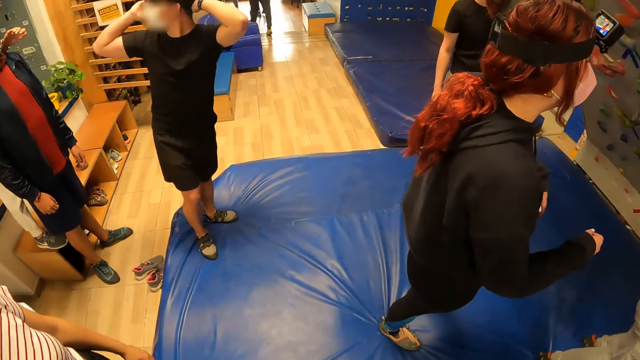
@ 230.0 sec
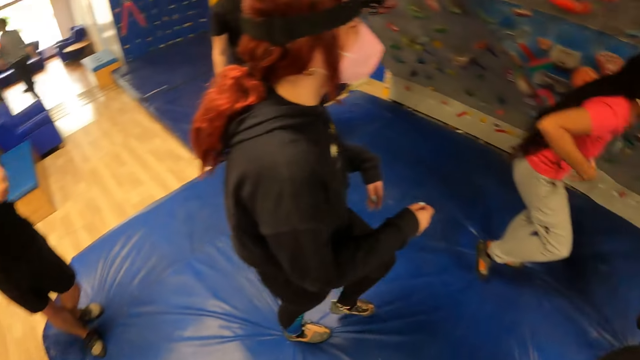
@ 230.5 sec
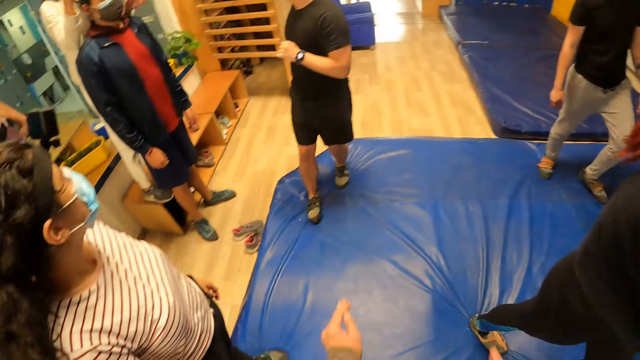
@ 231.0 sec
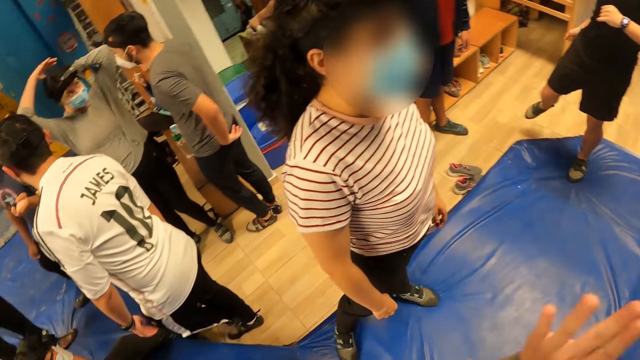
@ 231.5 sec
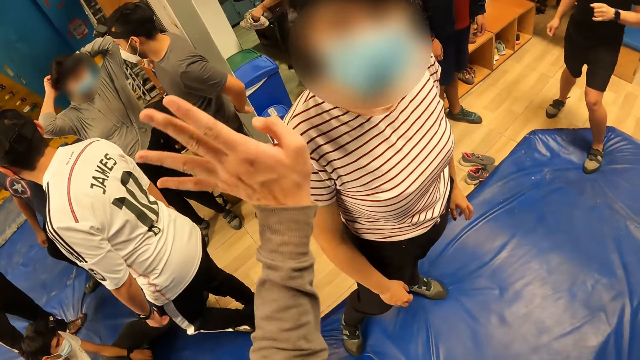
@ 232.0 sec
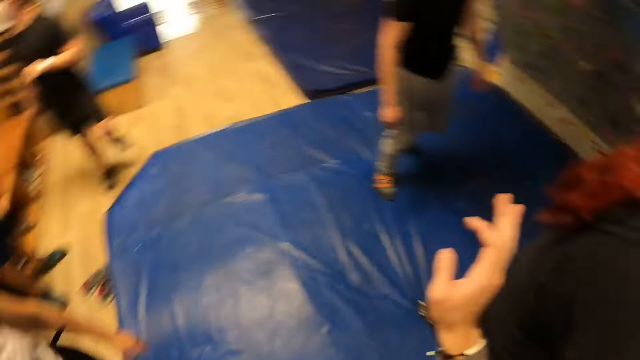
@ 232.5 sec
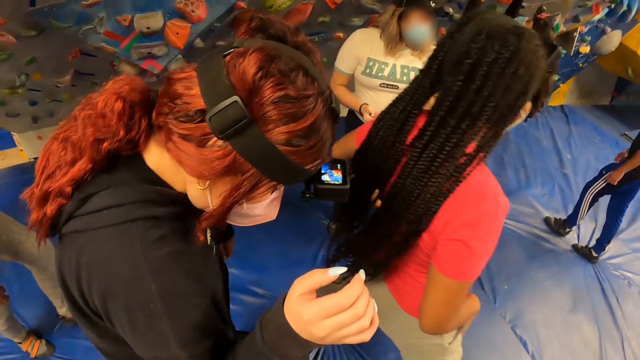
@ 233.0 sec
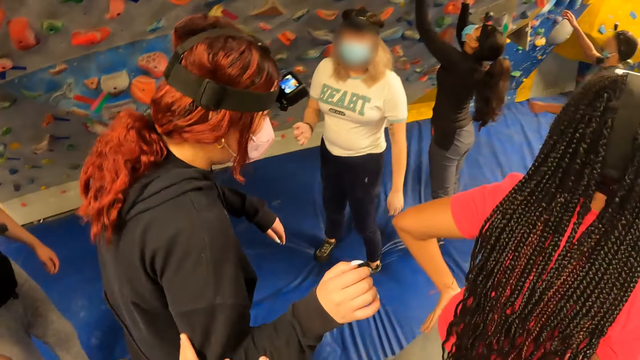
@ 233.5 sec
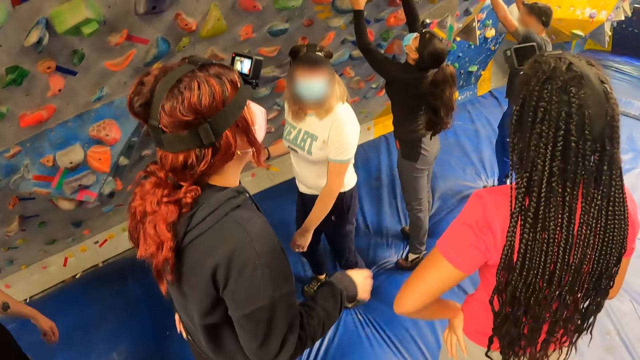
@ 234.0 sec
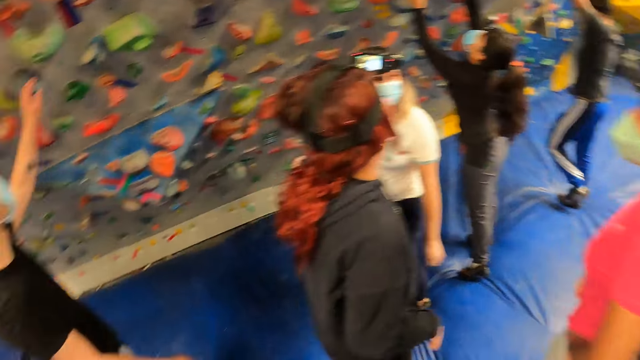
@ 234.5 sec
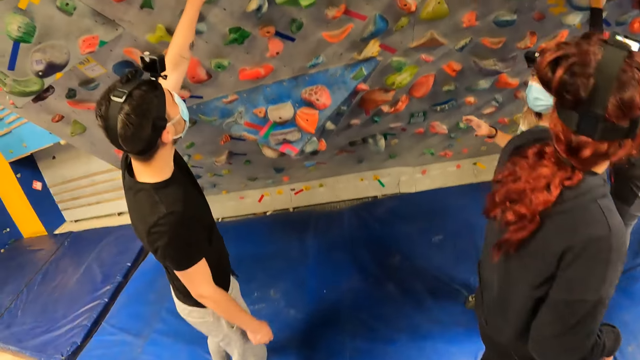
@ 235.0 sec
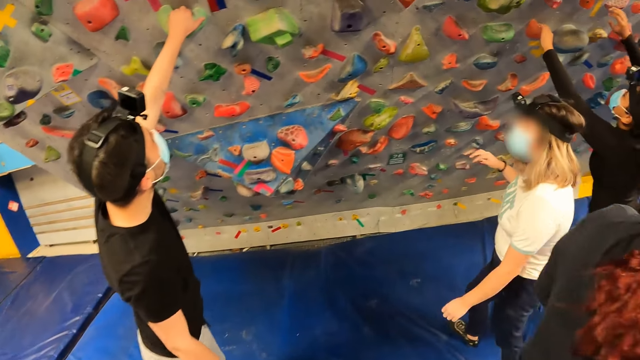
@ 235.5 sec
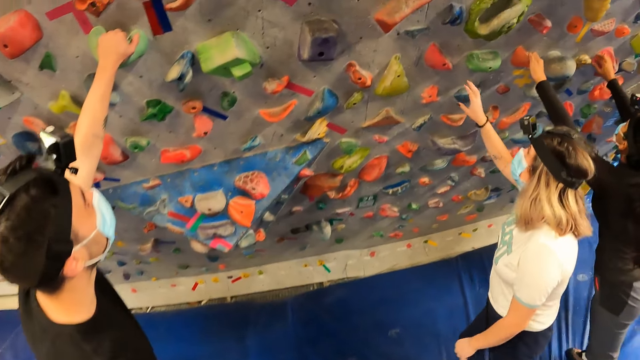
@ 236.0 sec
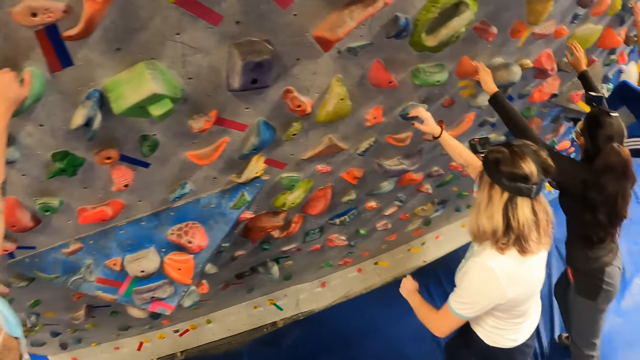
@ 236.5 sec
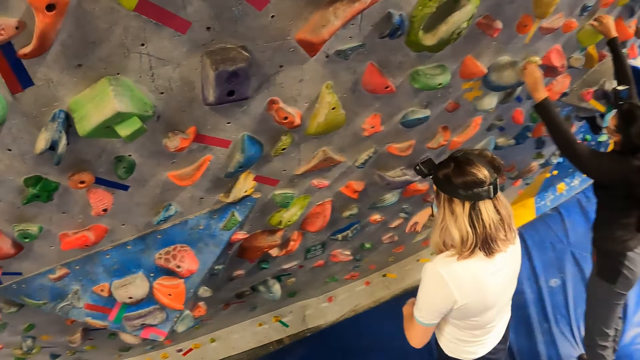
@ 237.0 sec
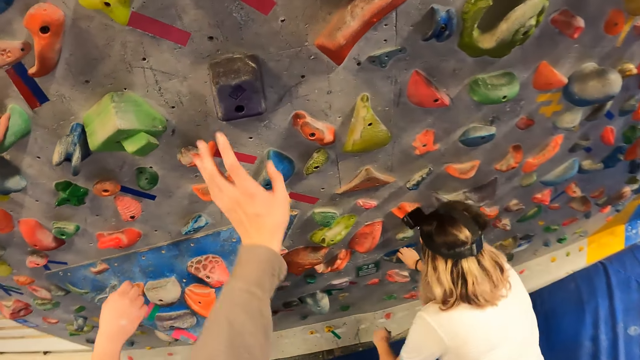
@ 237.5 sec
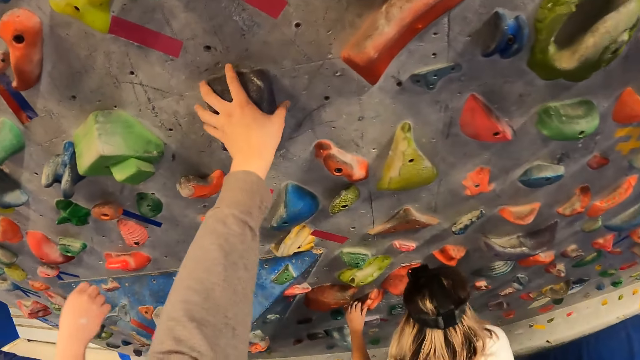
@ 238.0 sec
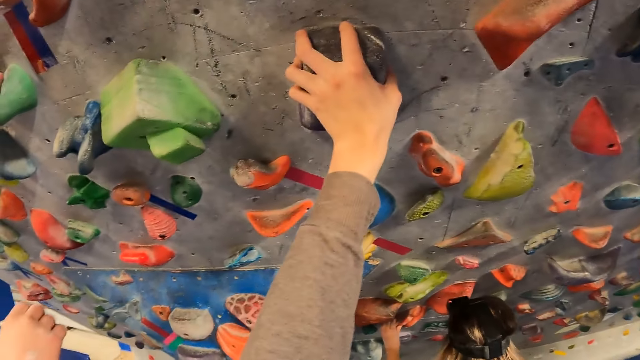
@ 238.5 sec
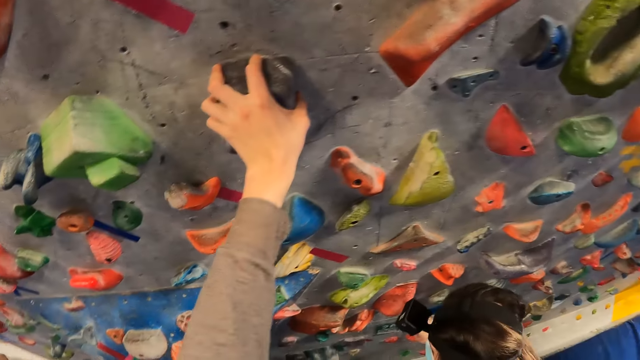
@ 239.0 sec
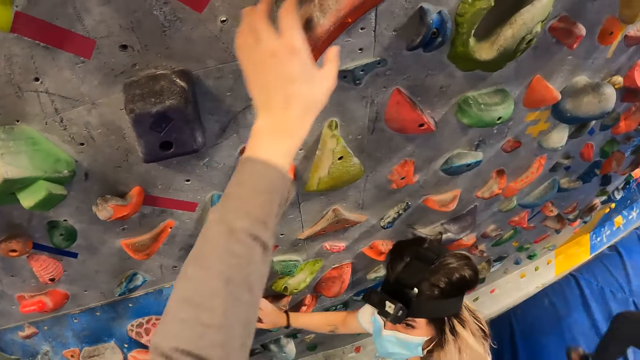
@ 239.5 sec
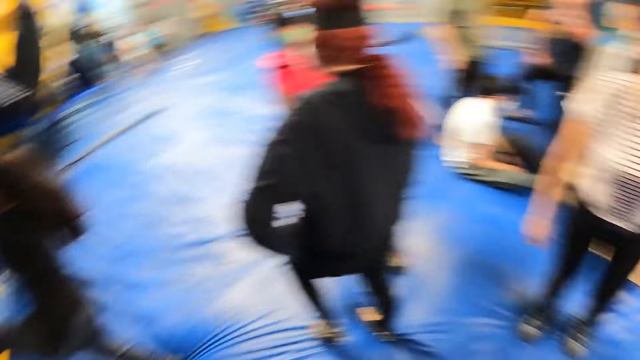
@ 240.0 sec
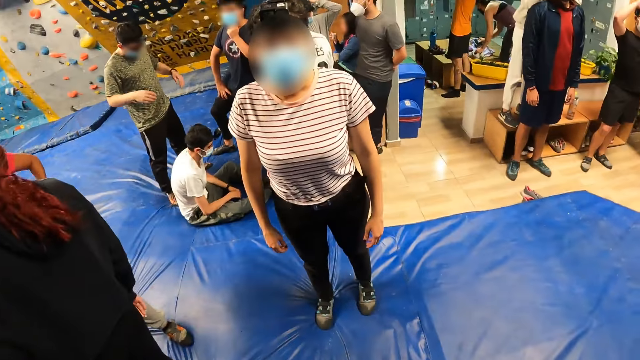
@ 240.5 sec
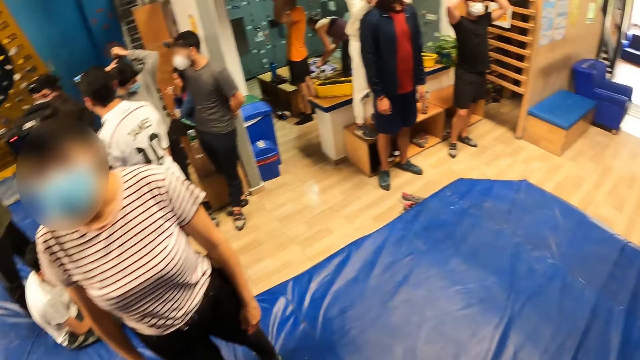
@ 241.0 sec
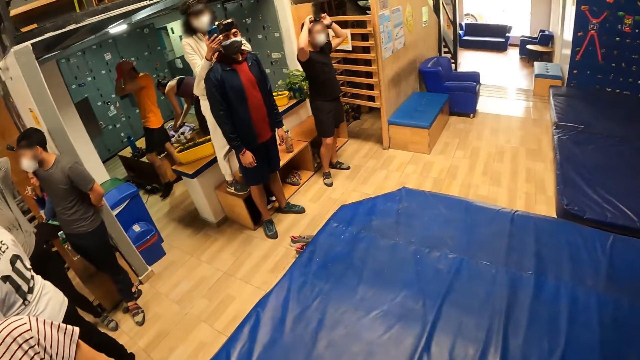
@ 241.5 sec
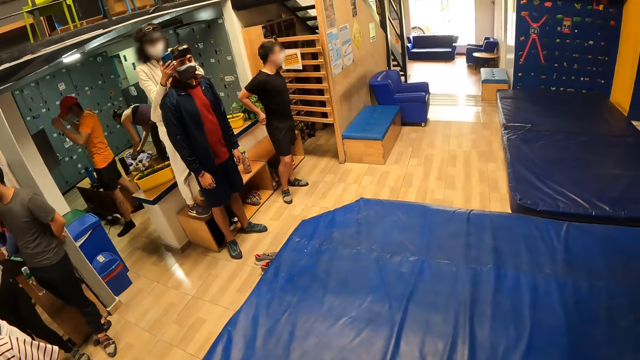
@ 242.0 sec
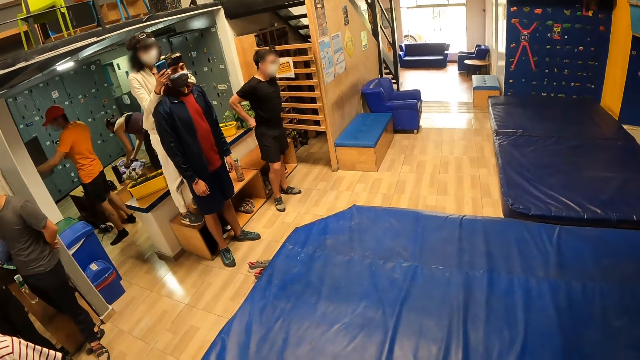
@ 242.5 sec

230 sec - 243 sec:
The camera wearer stretches the hand and moves hands. The lady touches the bouldering wall with her hands. A man climbs the bouldering wall. The camera wearer looks around. Another man touches the bouldering wall with his left hand. The camera wearer touches the bouldering wall with his left hand. He holds the climbing holder. He looks around.

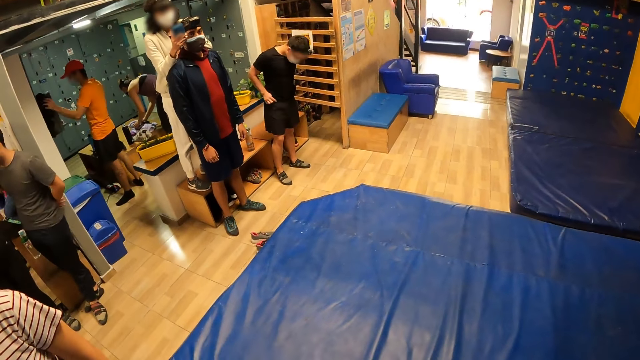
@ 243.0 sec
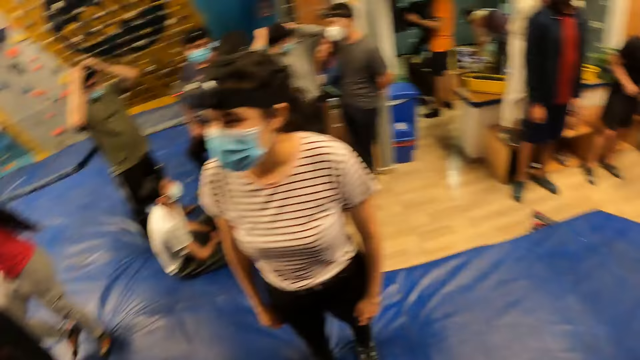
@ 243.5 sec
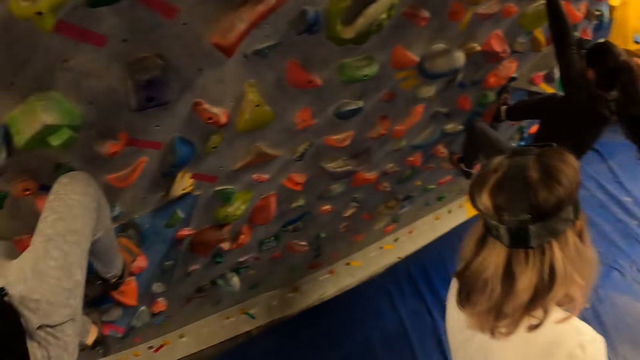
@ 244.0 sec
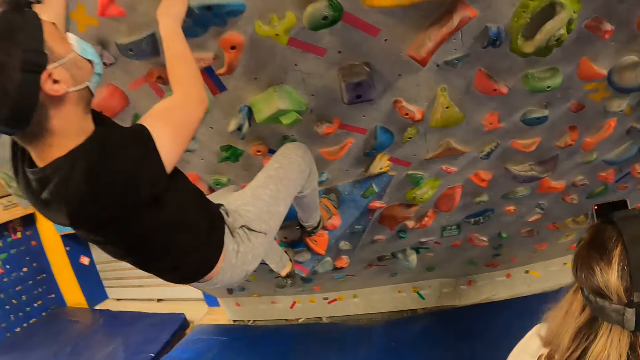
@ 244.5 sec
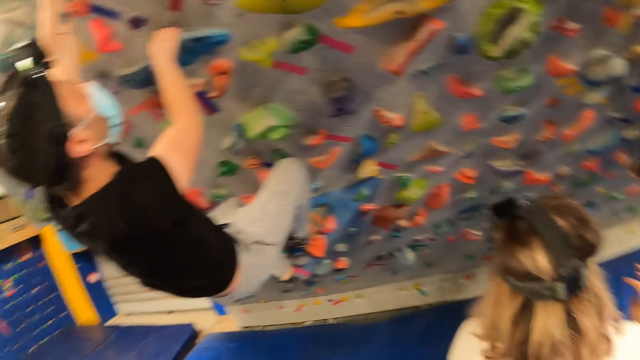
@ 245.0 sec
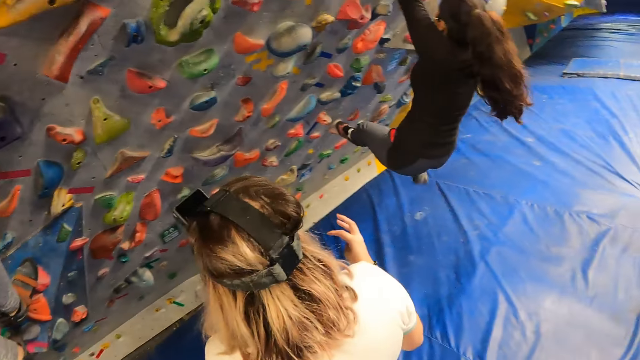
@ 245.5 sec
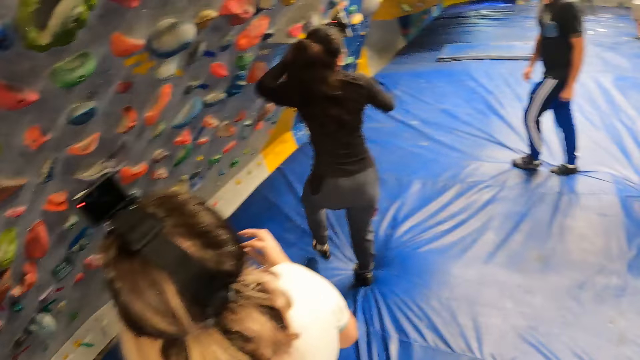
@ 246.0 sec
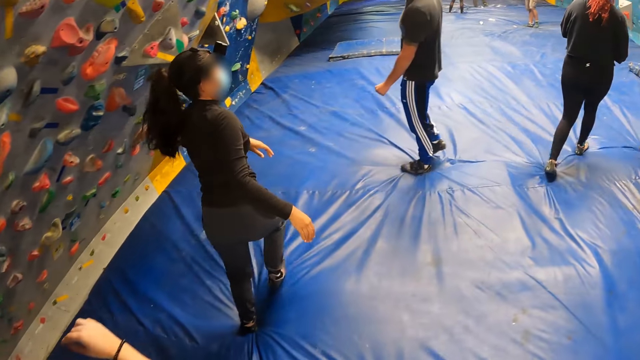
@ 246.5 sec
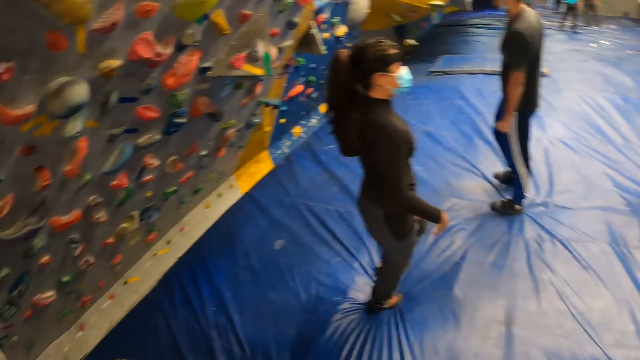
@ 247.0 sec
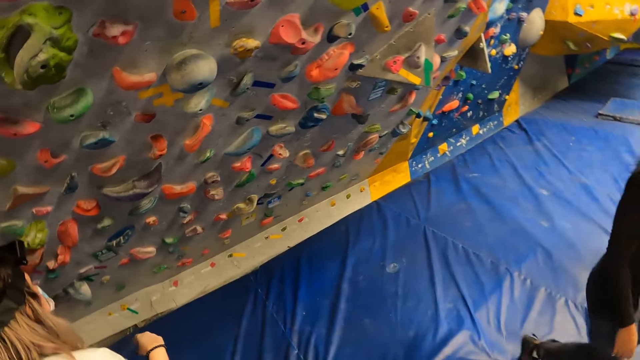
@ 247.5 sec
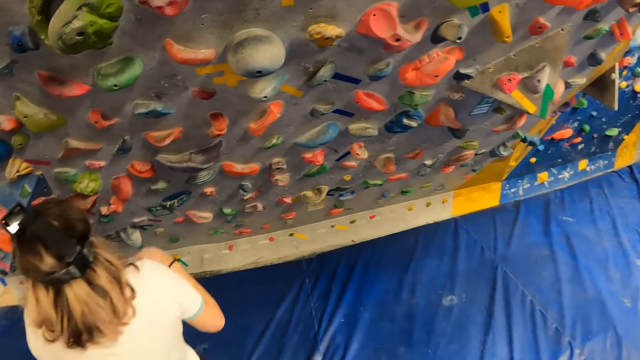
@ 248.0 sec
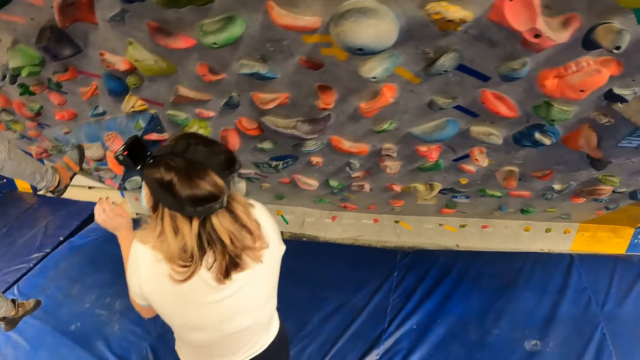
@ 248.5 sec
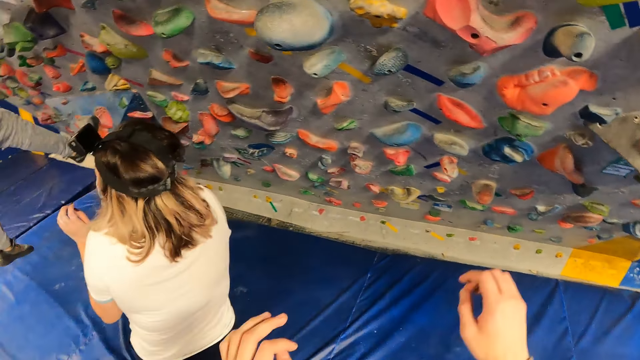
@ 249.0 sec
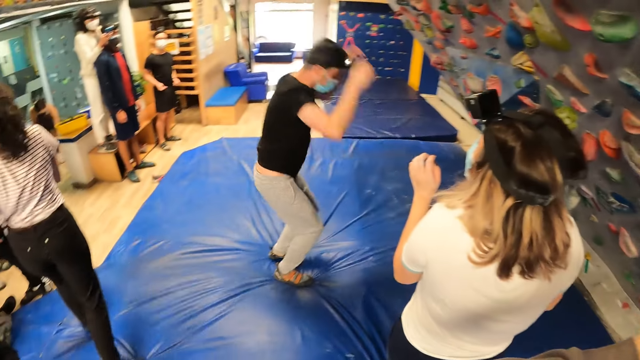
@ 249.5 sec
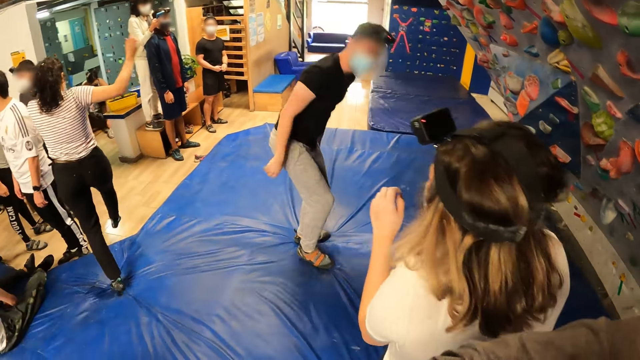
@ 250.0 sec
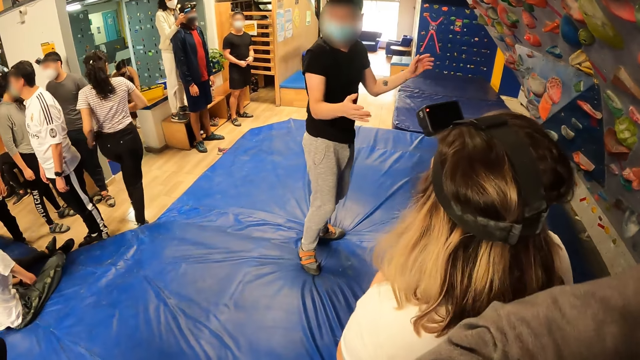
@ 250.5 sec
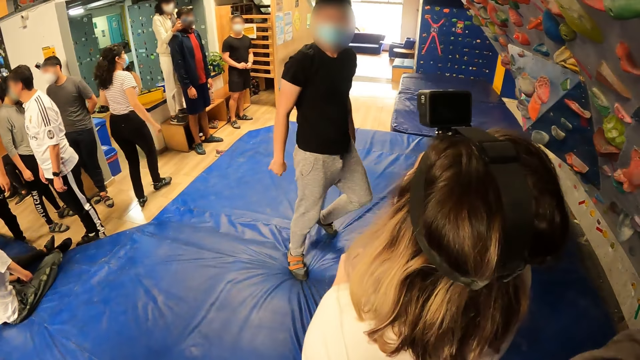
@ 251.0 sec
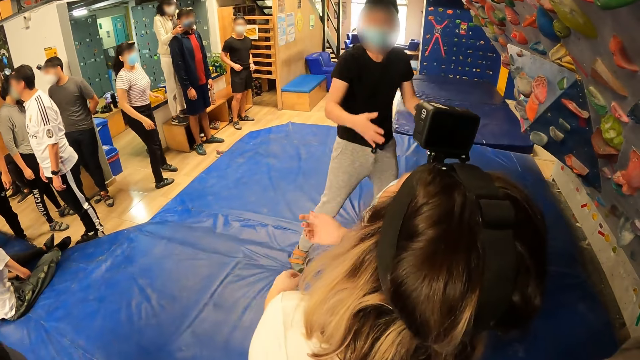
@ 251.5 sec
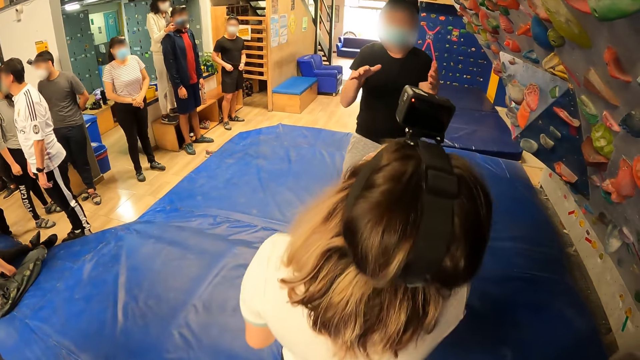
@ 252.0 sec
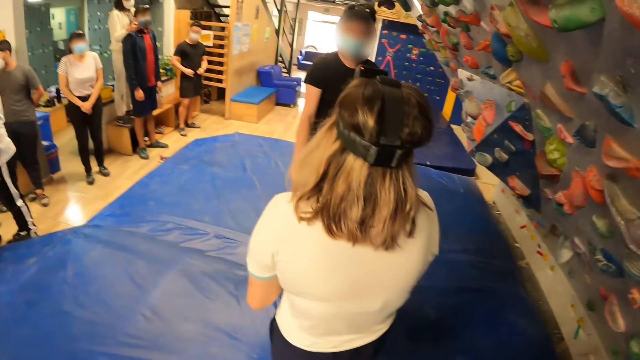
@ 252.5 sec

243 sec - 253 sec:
The man climbs the bouldering wall. The lady comes down from the bouldering wall. The camera wearer walks around. The man comes down from the bouldering wall. The camera wearer looks around.
